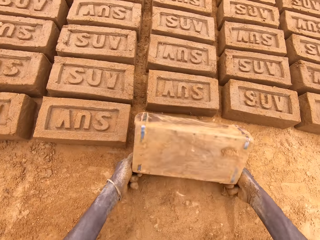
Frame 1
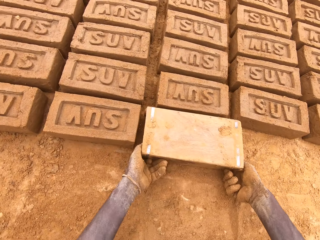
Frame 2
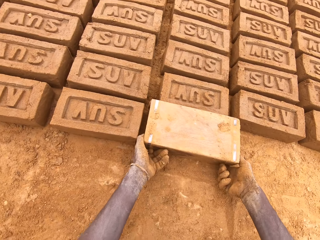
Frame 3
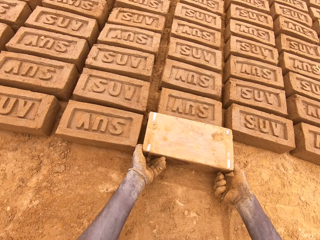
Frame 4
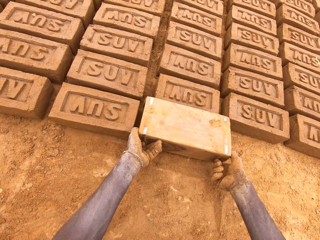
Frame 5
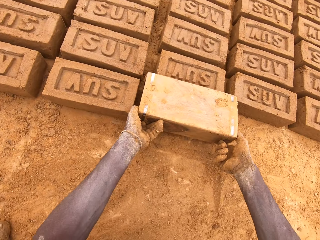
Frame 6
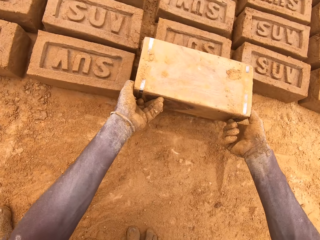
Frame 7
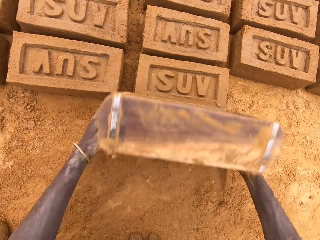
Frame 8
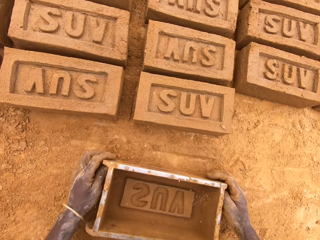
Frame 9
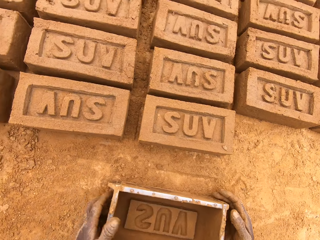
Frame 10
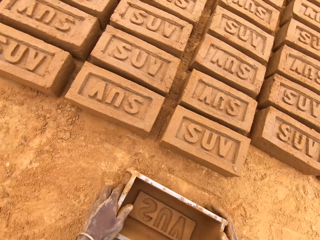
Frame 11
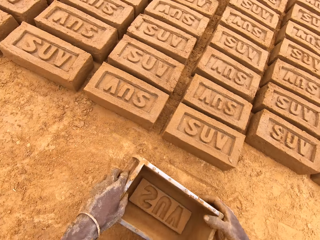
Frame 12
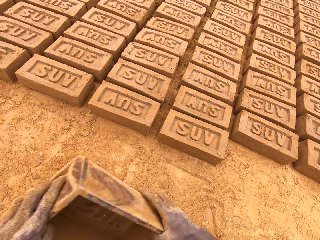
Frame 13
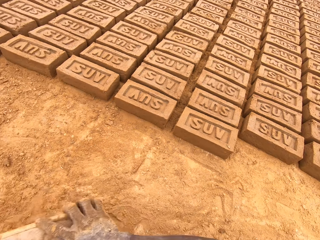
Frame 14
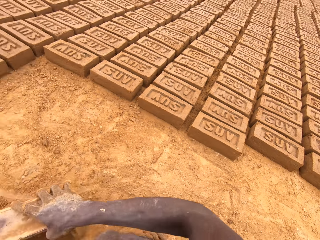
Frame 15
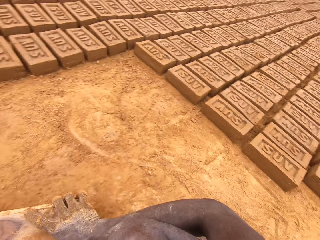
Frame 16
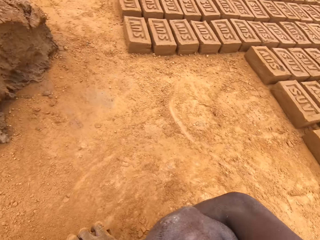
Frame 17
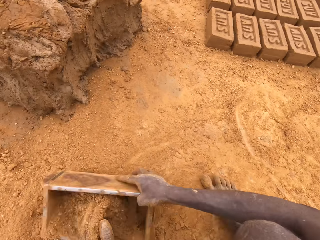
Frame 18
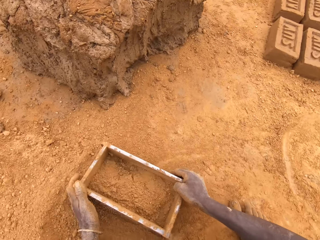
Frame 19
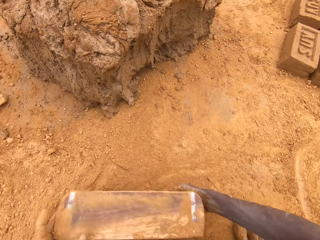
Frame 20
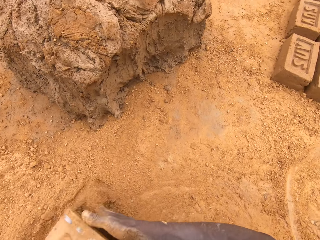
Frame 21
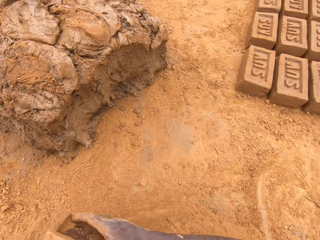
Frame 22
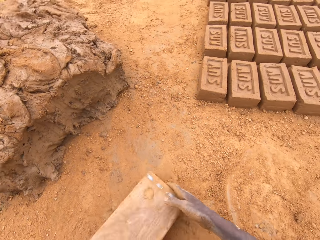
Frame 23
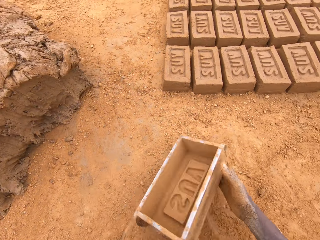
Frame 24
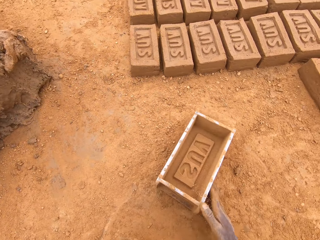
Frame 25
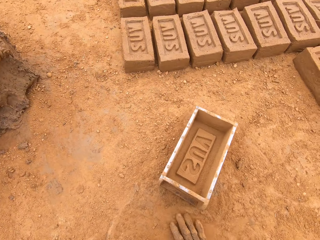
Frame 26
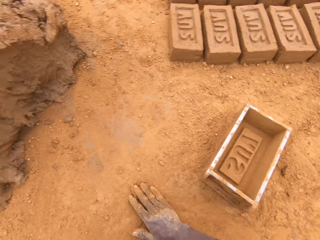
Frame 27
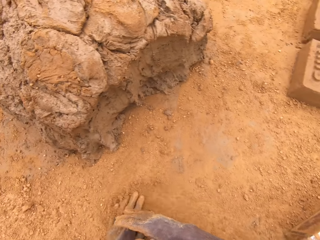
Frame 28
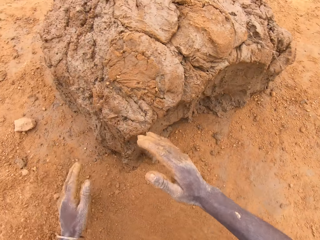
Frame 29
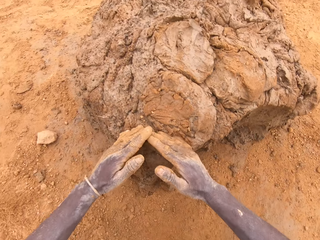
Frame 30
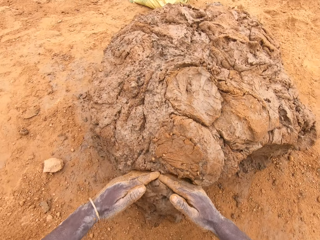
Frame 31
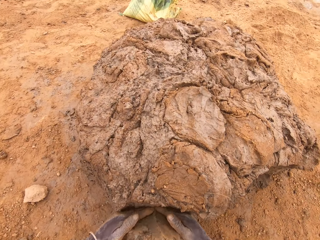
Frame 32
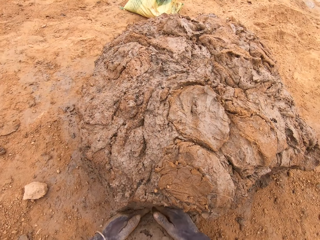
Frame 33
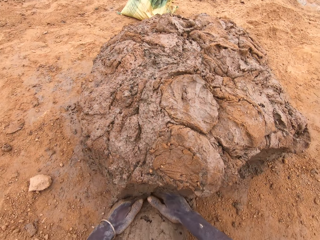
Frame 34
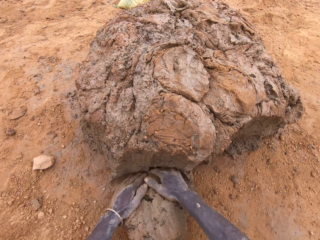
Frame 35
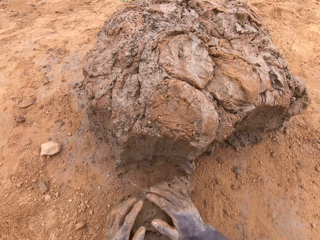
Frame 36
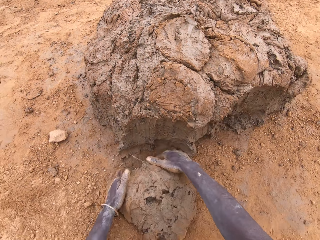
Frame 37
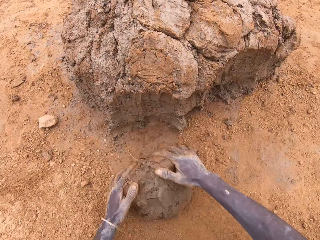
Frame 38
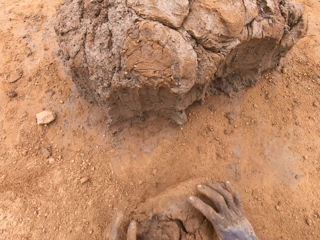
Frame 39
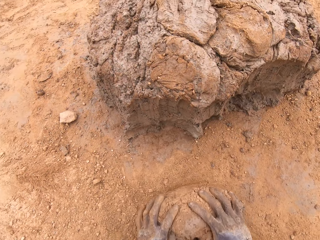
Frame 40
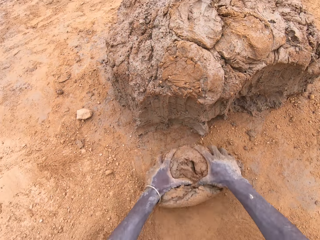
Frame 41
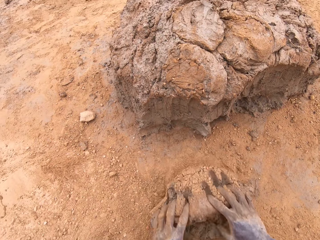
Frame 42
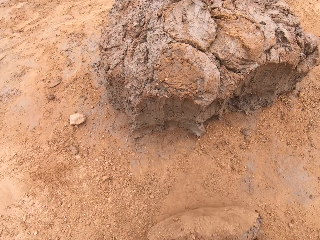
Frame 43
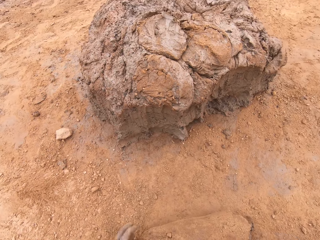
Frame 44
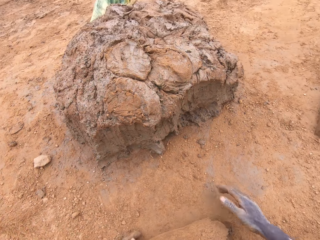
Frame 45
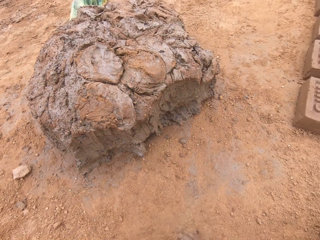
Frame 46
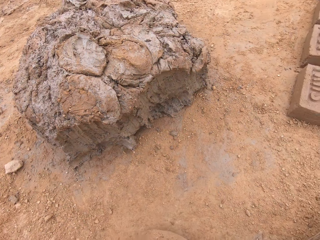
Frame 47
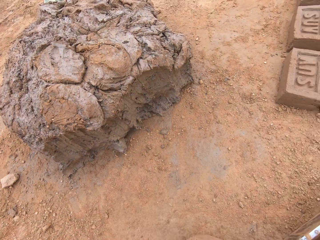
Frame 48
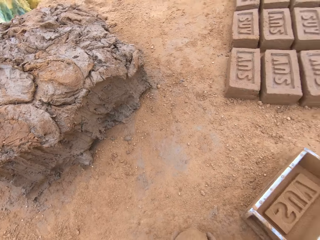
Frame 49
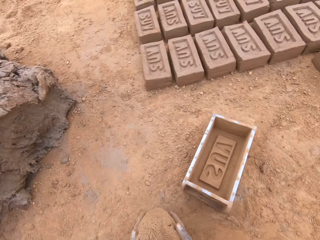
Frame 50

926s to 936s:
The camera wearer puts a brick on the ground from the brick mould. They put sand in the brick mould. They scoop soil with the box. They pour the sand from the brick mould. They move the box. They rub hands on the ground. They cut mud from the heap of mud. They scoop clay with the hands. They mould the mud on the ground.

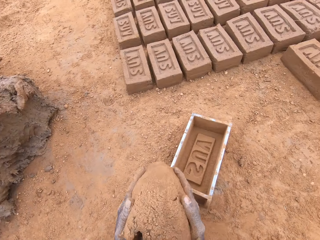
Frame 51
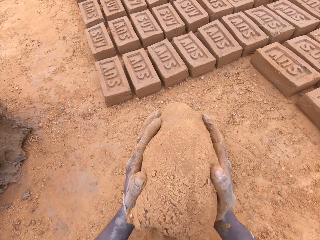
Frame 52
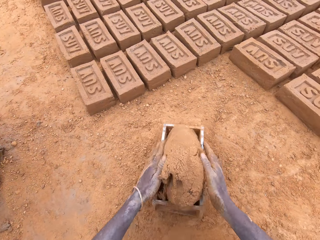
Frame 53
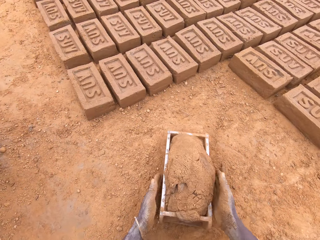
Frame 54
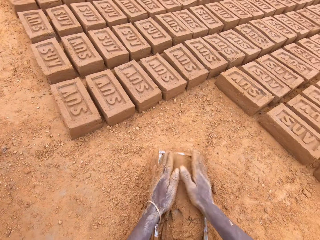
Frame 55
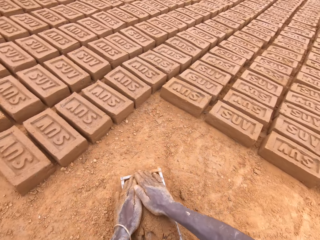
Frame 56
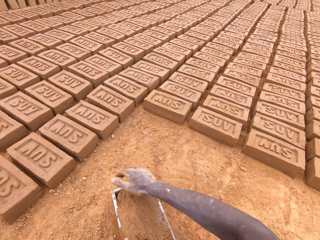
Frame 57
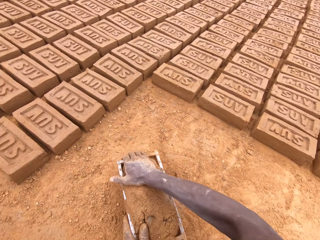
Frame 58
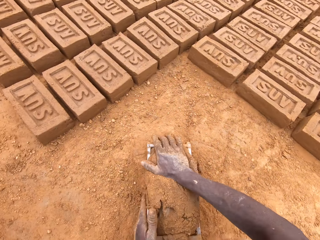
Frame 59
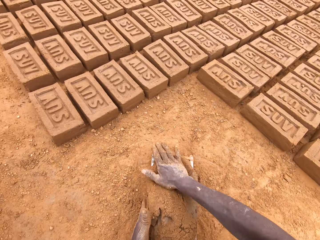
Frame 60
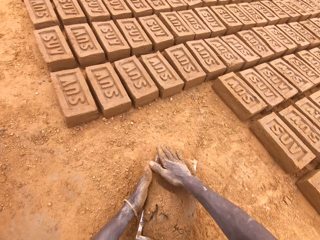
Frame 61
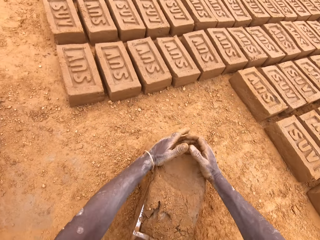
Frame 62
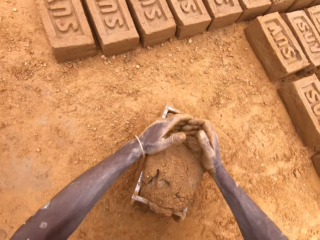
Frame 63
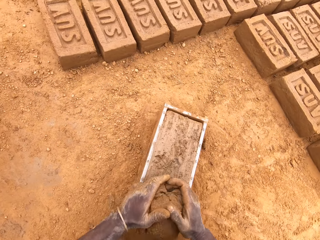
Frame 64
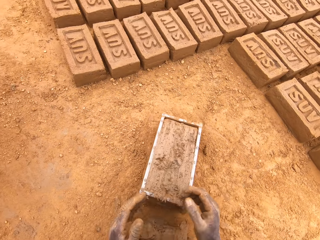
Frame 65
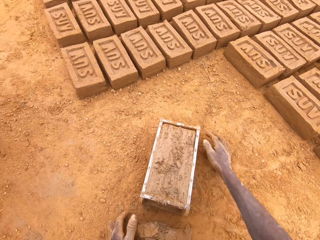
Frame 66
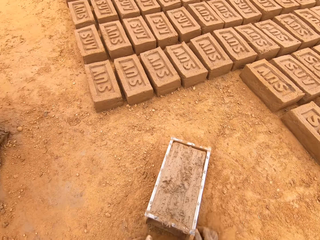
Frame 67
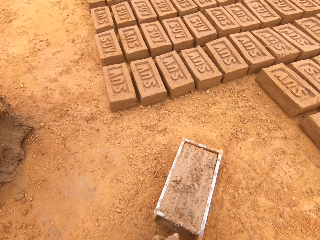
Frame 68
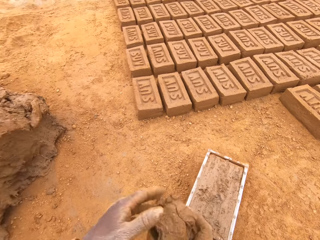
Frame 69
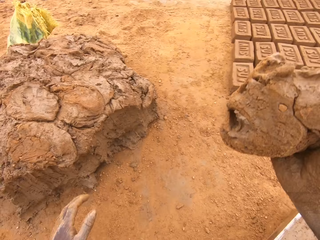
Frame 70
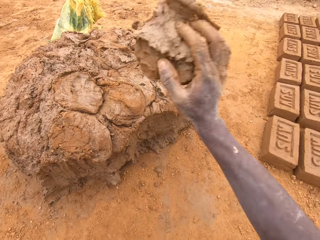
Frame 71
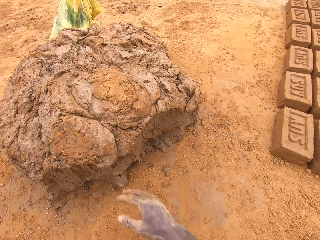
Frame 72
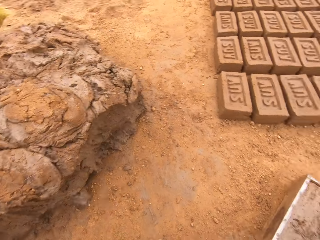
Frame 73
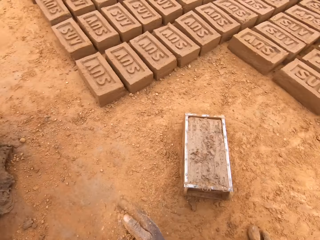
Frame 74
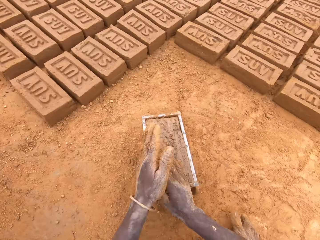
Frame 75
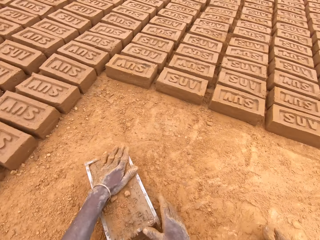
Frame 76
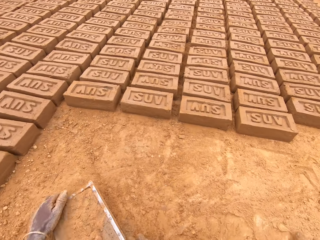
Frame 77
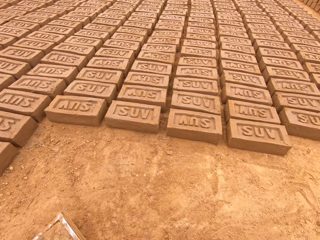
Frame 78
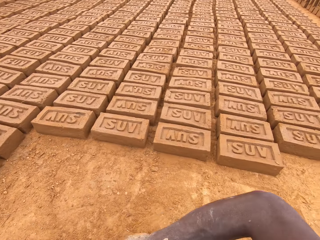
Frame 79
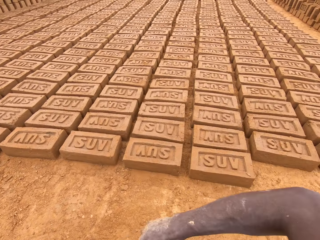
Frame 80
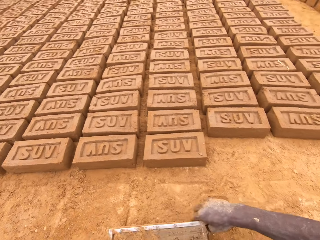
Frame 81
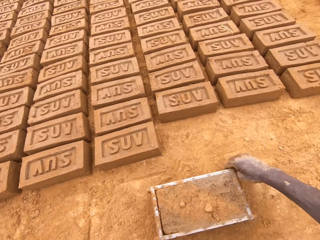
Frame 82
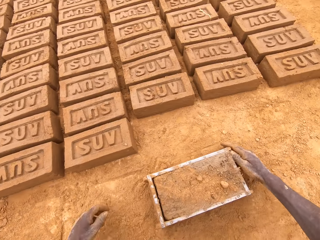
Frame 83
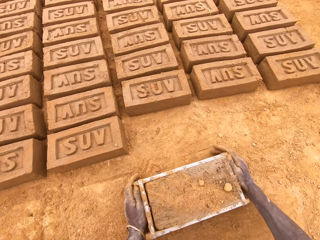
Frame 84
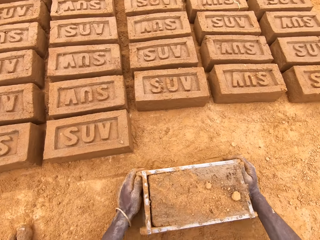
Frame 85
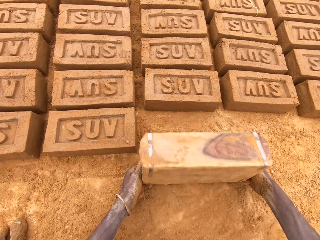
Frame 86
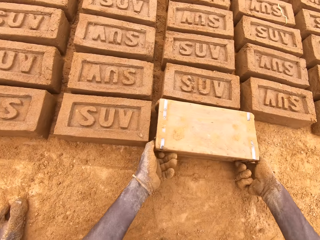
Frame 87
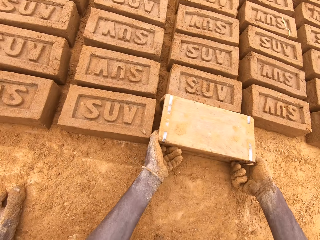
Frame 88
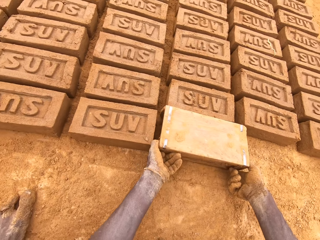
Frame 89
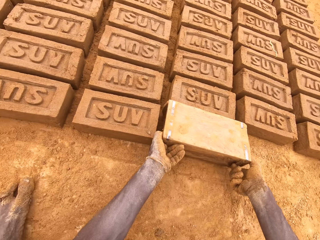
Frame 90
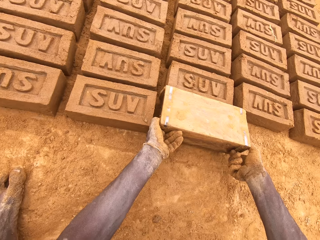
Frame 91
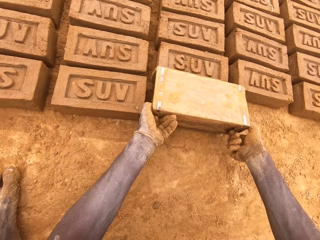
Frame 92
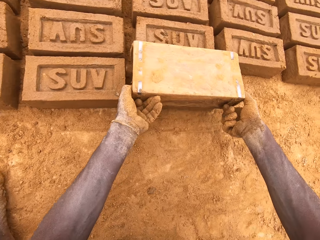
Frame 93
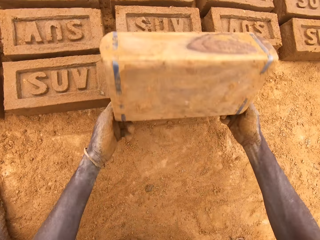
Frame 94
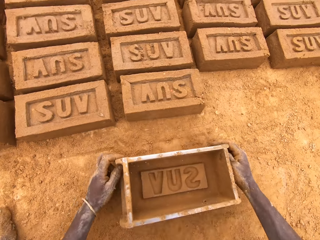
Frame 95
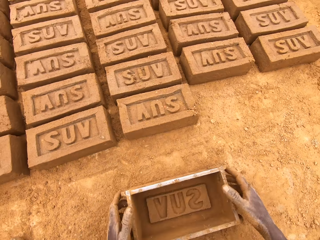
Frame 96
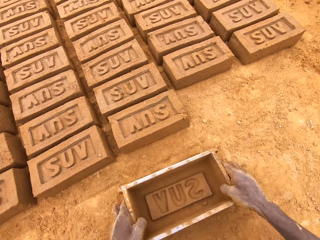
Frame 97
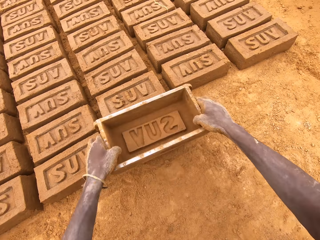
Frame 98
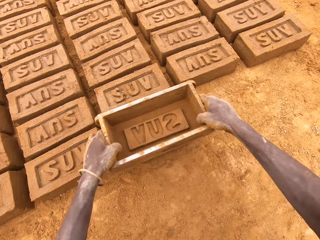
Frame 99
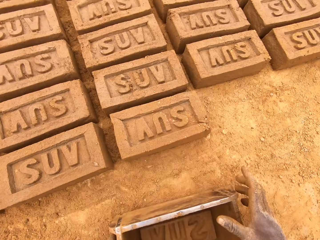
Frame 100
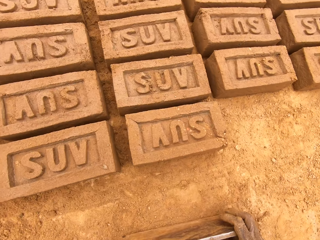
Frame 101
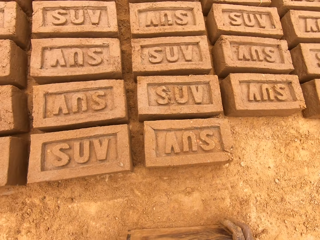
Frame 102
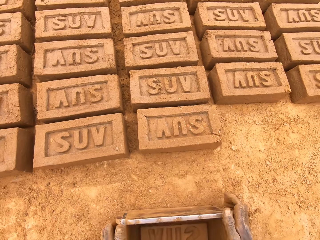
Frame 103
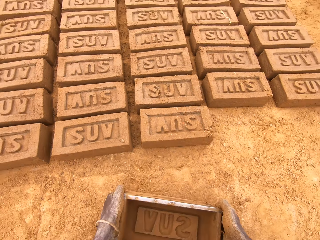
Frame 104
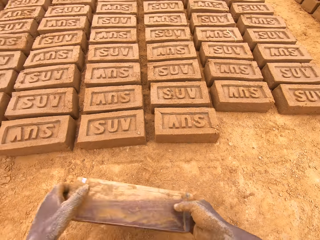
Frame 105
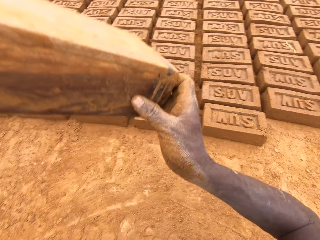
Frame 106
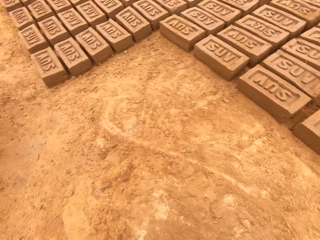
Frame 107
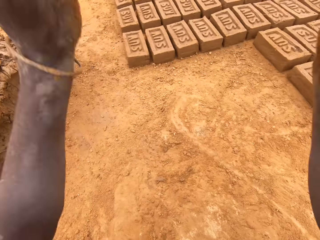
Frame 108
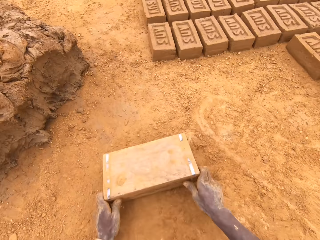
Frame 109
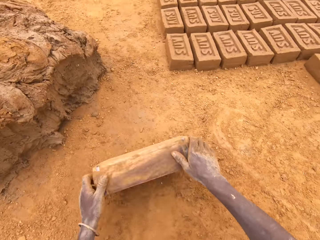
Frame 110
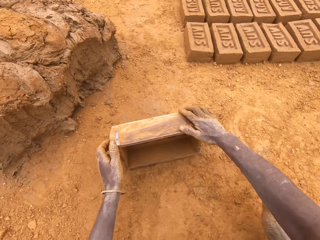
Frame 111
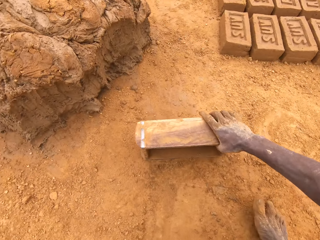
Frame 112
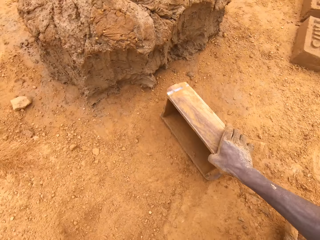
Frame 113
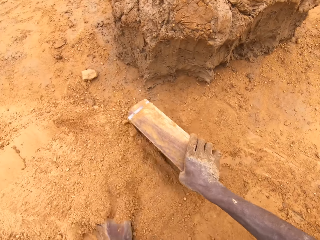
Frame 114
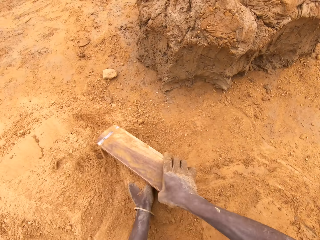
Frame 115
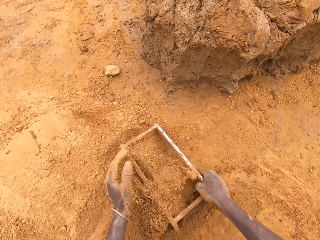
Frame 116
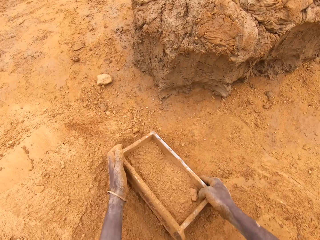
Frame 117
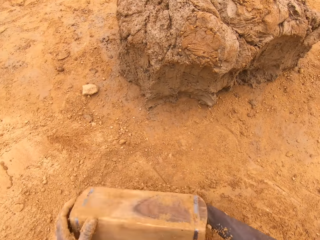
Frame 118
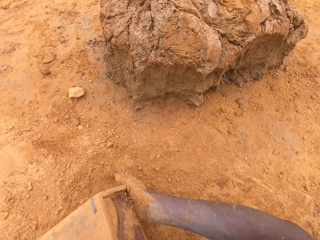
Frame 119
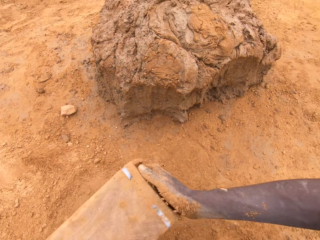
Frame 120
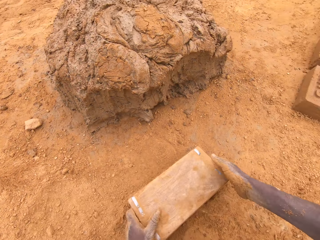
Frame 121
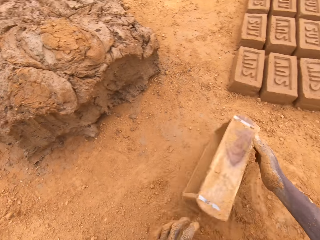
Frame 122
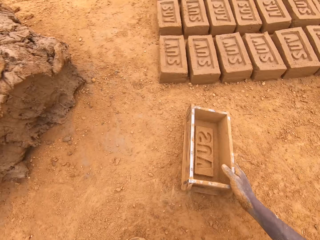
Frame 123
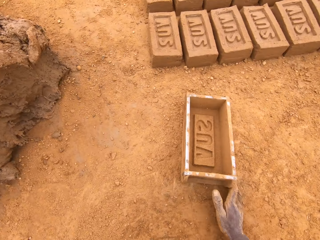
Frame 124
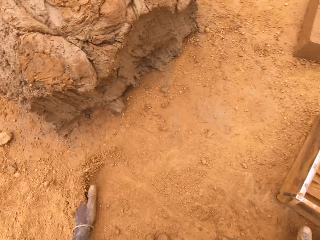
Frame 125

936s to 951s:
The camera wearer puts mud or clay in a brick mould or box. They press the clay in the box, cut the mud in the brick mould, and level the clay in the box. They throw the mud on the heap of mud. They move the box. They put a brick on the ground from the brick mould. They hit the brick mould on the ground. They put sand in the brick mould. They pour the sand from the brick mould. They move the box.
